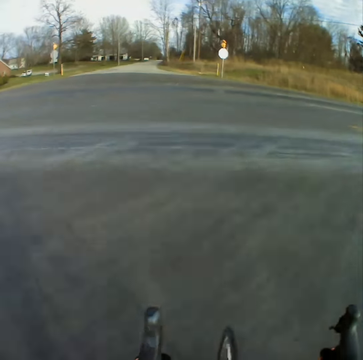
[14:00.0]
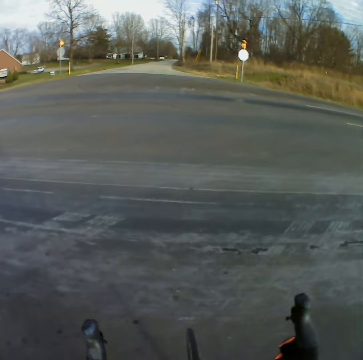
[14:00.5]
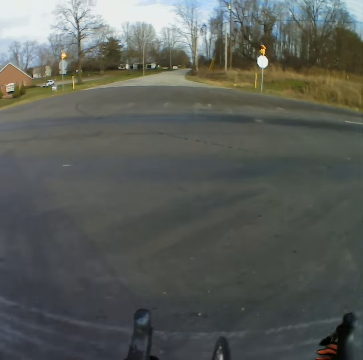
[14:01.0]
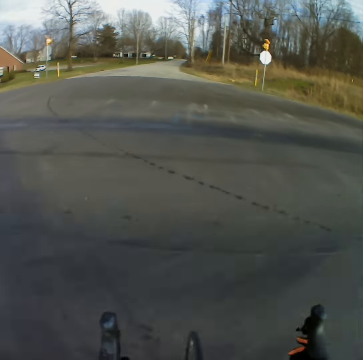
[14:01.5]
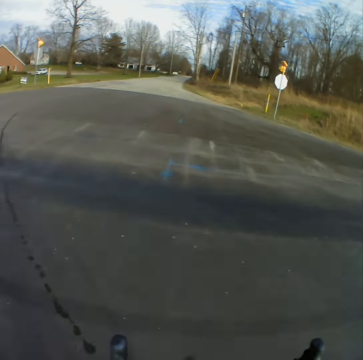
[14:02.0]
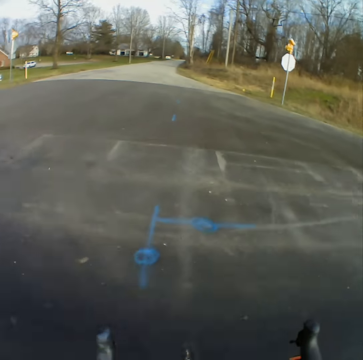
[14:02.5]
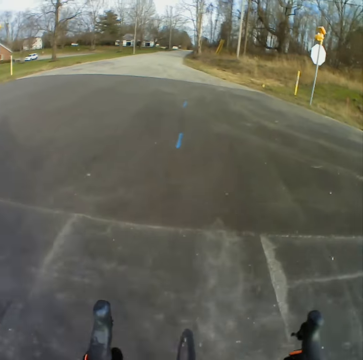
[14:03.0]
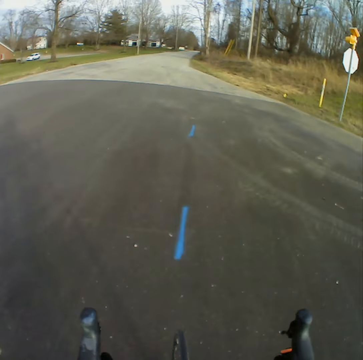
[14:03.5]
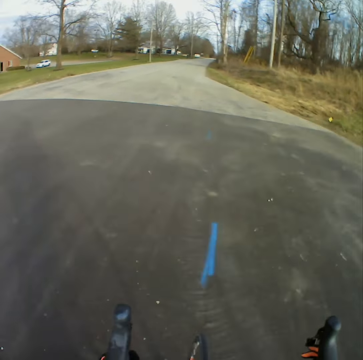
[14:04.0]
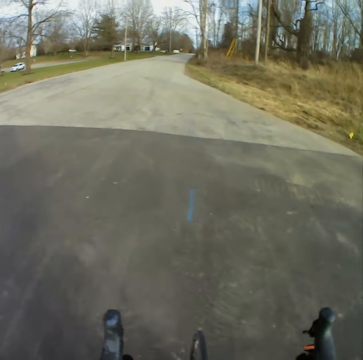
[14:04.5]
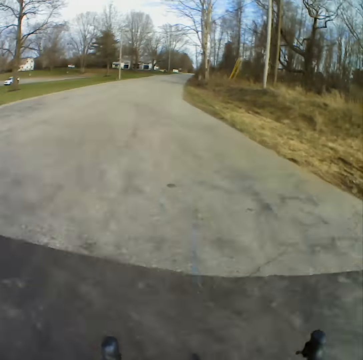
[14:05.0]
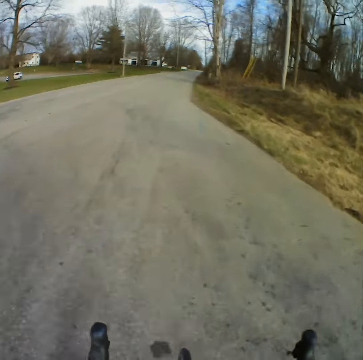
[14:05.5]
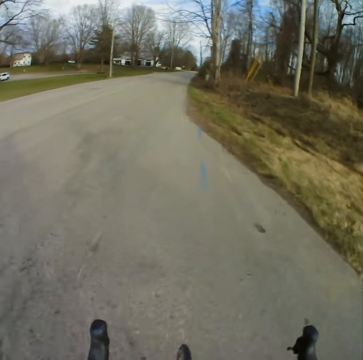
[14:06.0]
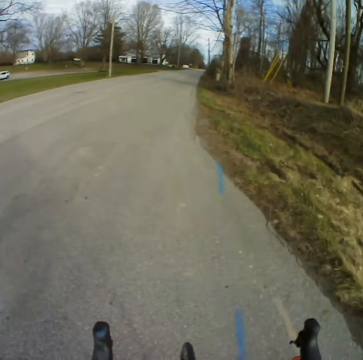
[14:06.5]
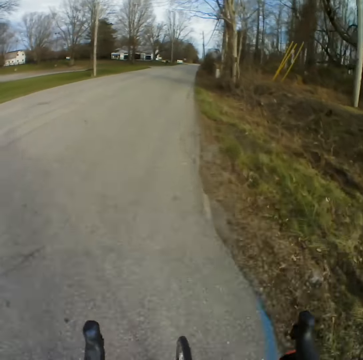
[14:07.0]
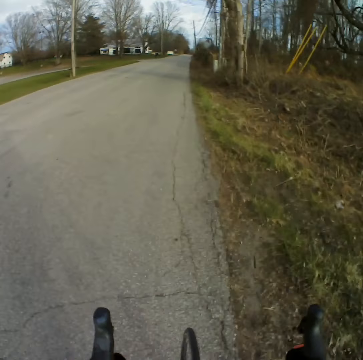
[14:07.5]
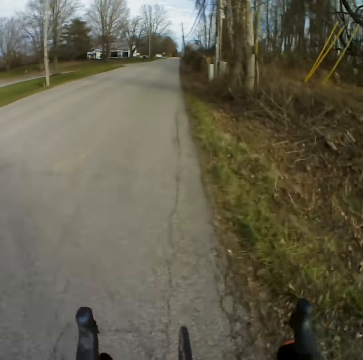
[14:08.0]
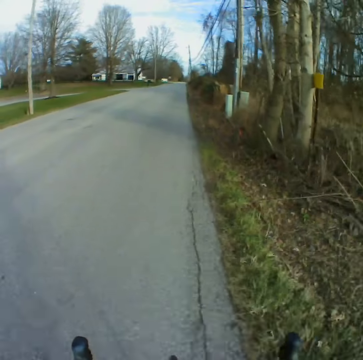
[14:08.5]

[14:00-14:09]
The camera wearer branches to another highway and cycles.

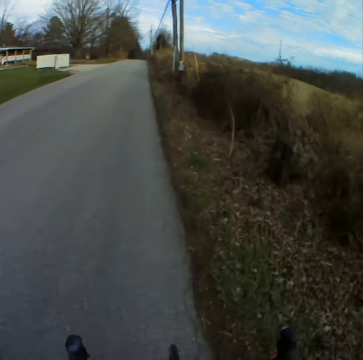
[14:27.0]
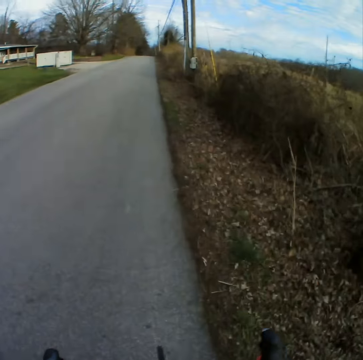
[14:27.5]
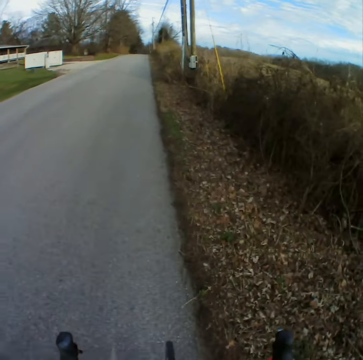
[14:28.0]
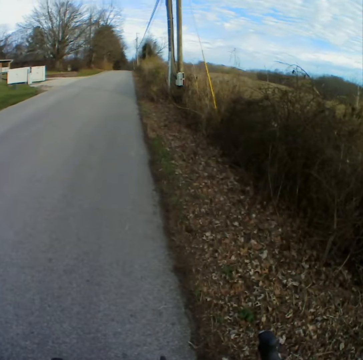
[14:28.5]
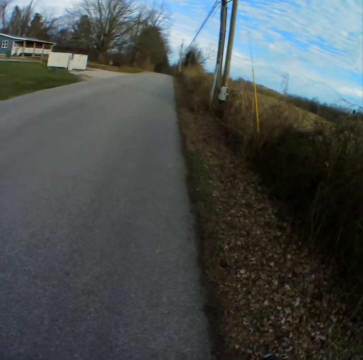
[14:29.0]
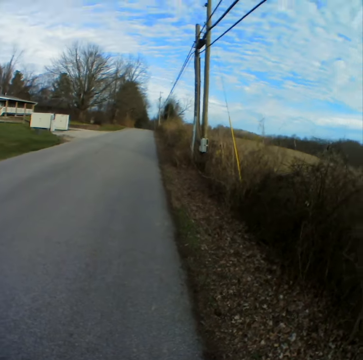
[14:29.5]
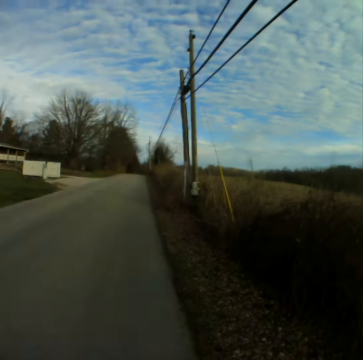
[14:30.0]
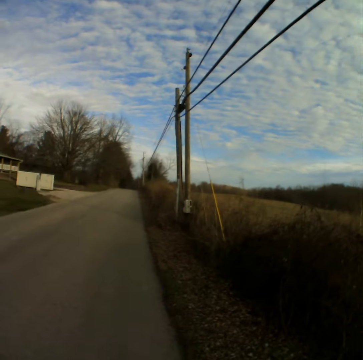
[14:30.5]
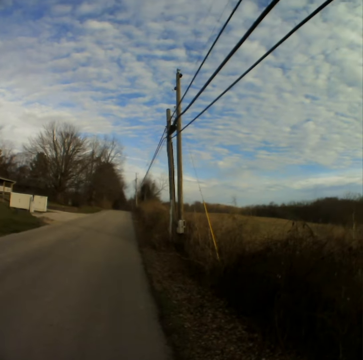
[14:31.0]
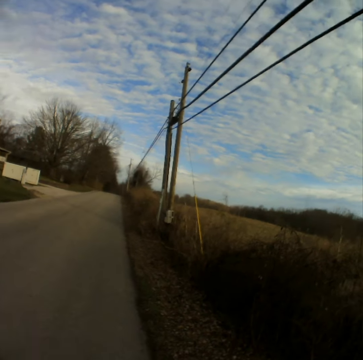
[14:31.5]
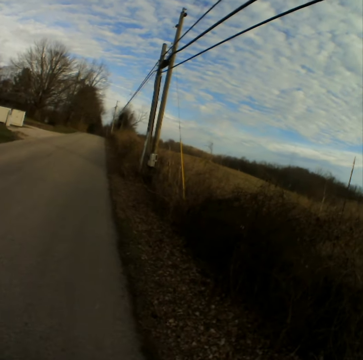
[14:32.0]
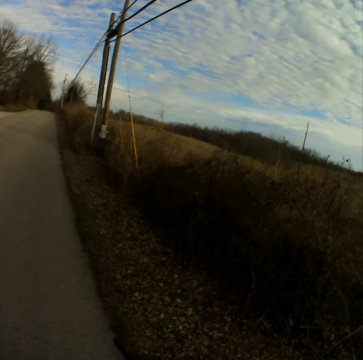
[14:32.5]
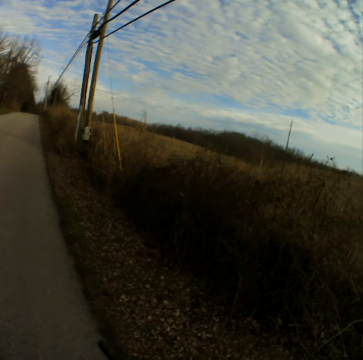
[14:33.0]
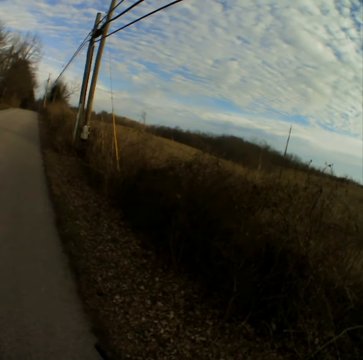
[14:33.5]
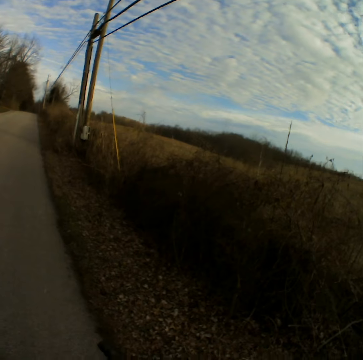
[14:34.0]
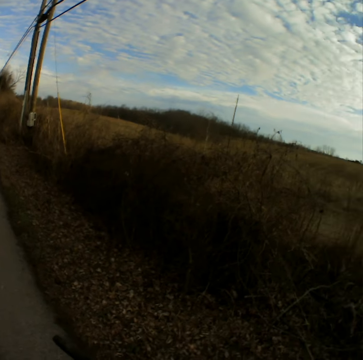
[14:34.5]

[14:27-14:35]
The camera wearer stops cycling on the road.

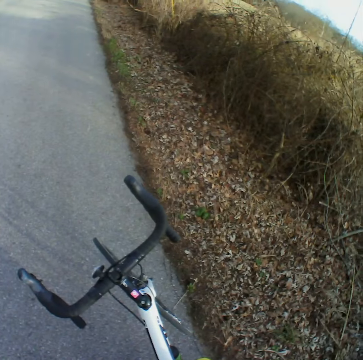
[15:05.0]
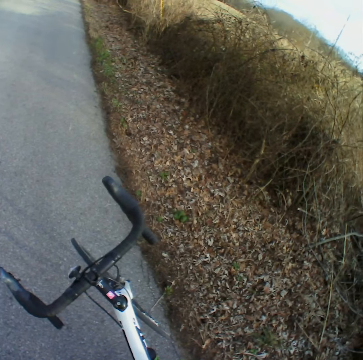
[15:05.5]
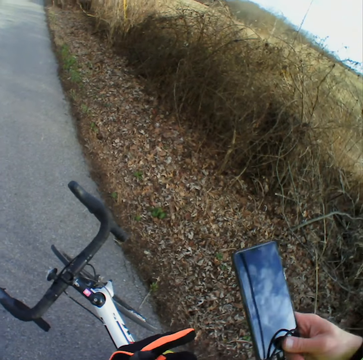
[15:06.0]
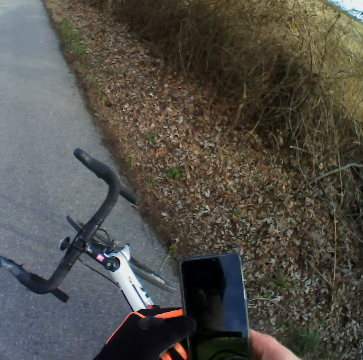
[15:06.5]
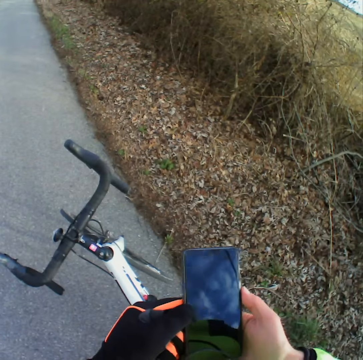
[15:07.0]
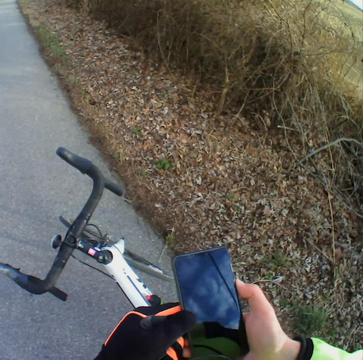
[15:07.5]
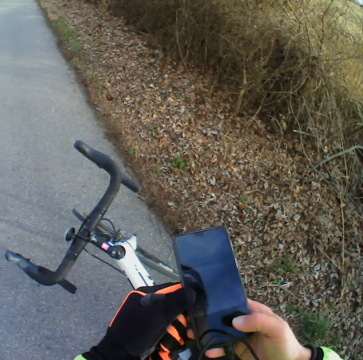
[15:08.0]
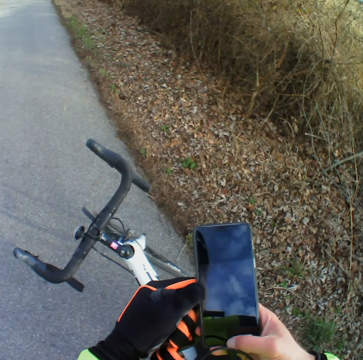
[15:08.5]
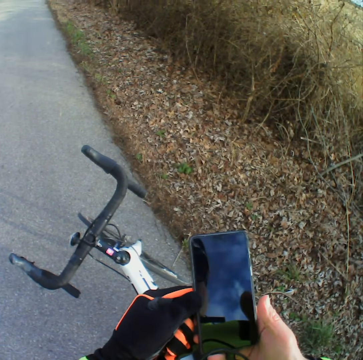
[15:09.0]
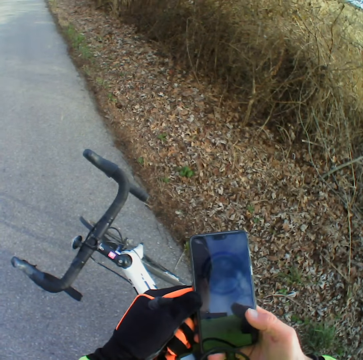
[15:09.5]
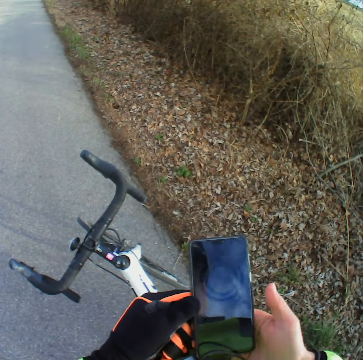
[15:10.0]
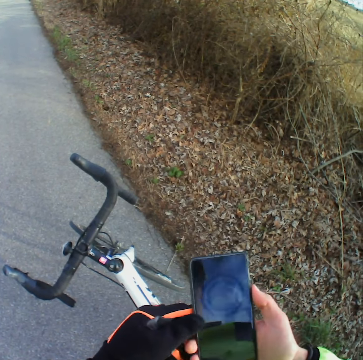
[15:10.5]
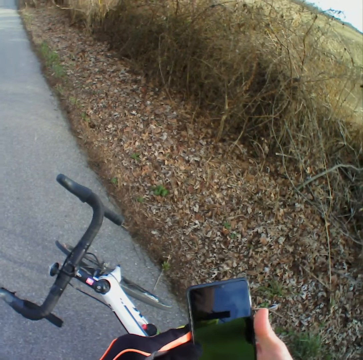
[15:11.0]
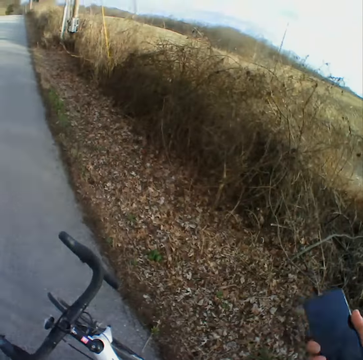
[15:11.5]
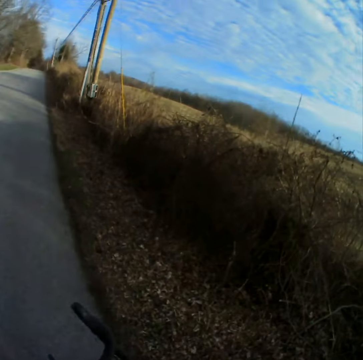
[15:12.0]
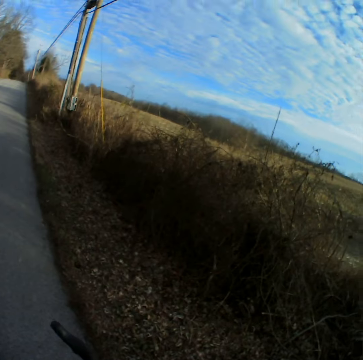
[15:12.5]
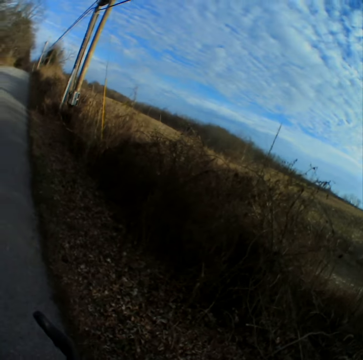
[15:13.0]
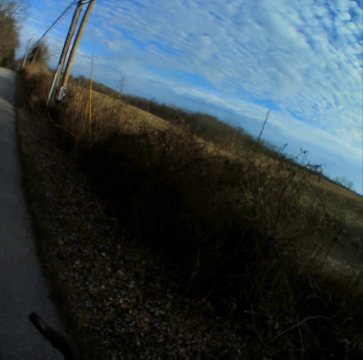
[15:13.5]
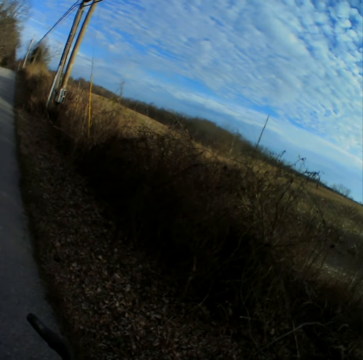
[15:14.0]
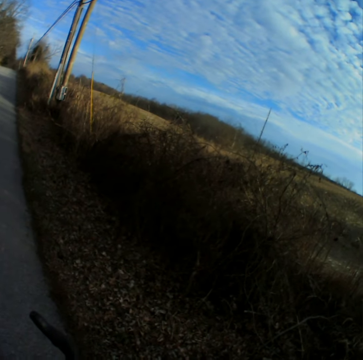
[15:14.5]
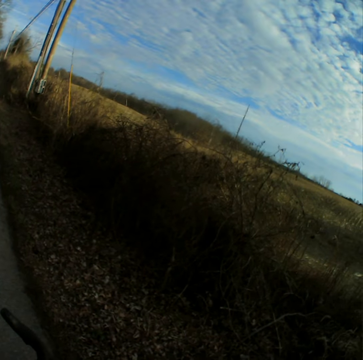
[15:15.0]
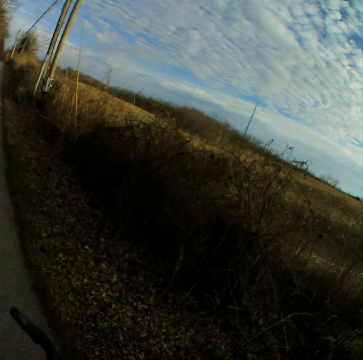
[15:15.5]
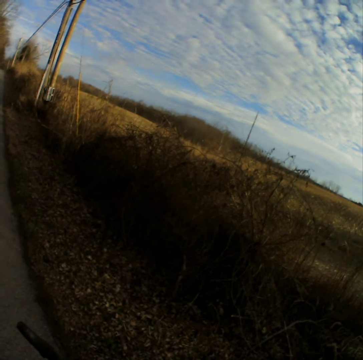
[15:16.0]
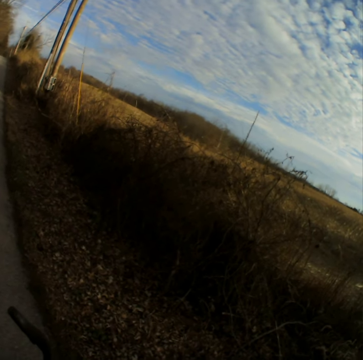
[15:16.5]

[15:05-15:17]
The camera wearer removes the phone from the pocket. He holds his phone. He opens the phone.

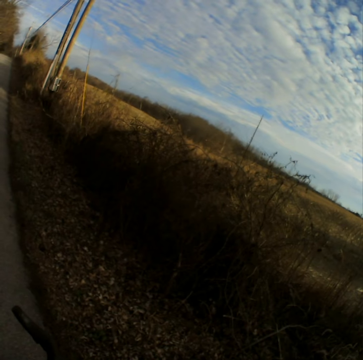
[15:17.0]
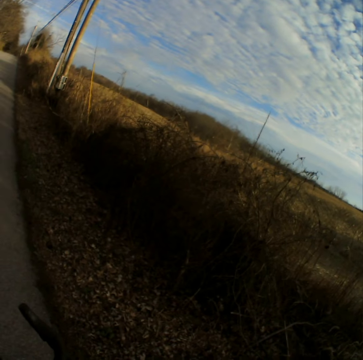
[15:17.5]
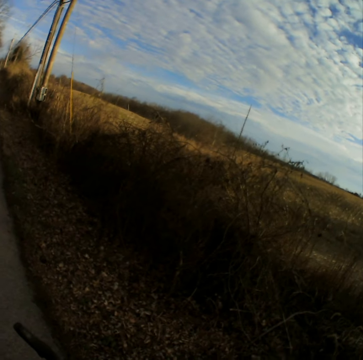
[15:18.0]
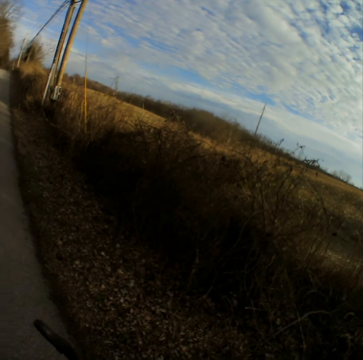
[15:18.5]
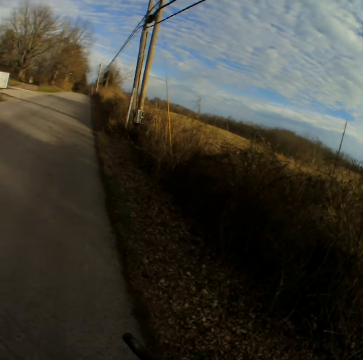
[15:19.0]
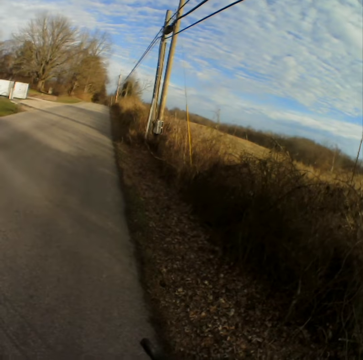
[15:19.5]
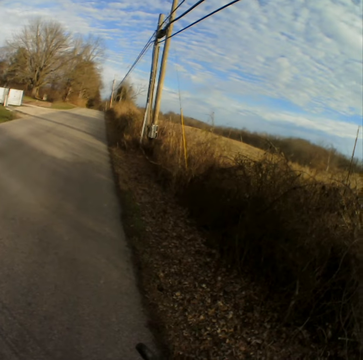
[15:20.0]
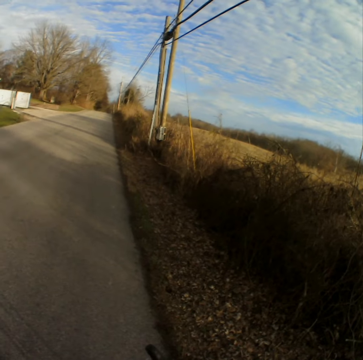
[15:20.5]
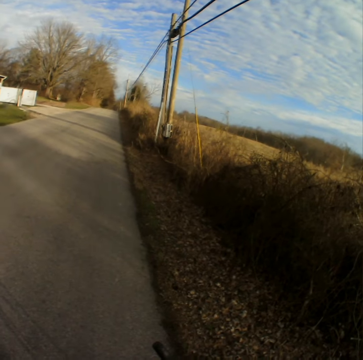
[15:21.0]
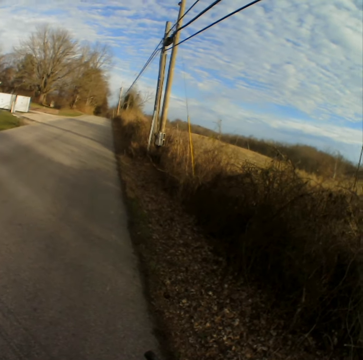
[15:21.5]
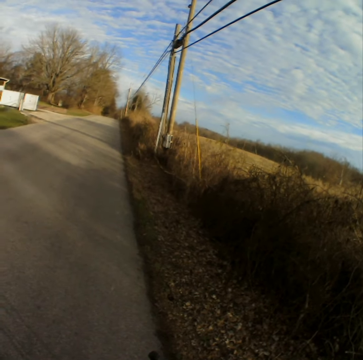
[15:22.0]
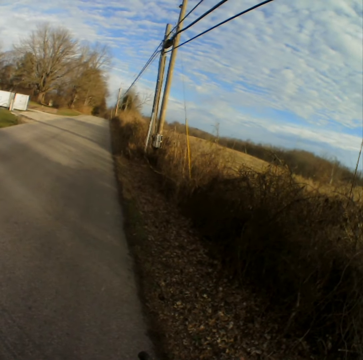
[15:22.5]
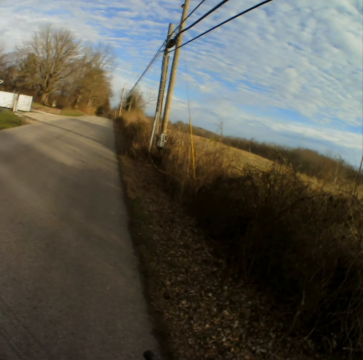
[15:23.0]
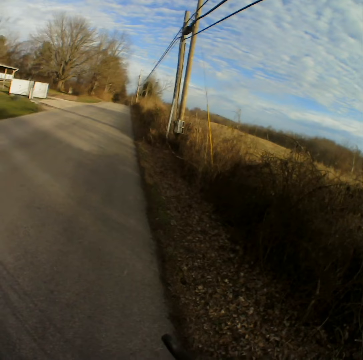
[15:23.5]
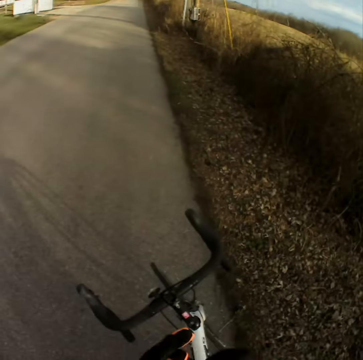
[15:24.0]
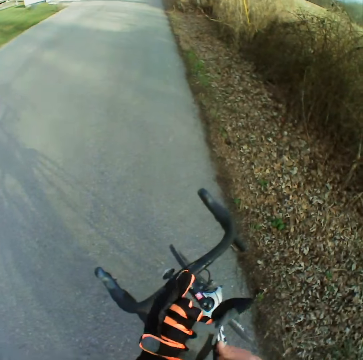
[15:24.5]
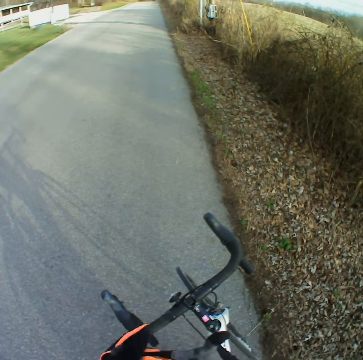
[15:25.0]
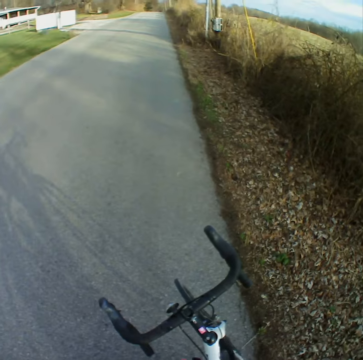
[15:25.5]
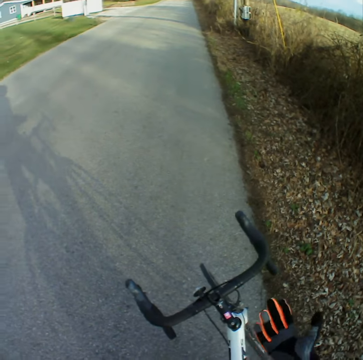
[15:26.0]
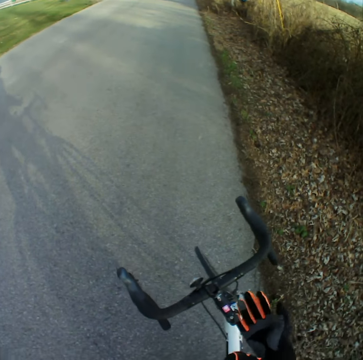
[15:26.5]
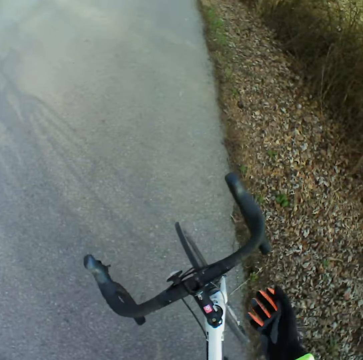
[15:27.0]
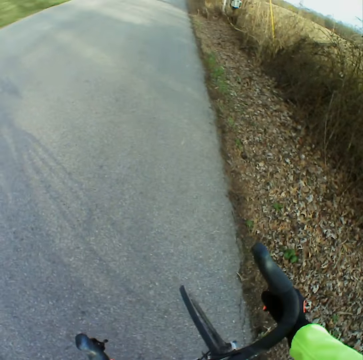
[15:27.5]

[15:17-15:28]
The camera wearer wears the gloves.
